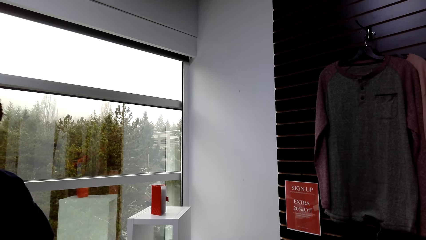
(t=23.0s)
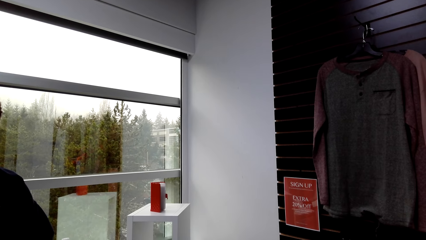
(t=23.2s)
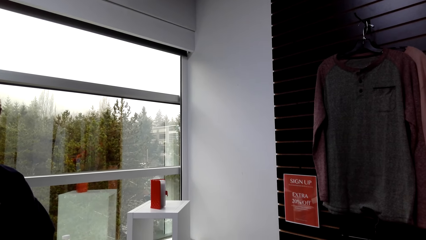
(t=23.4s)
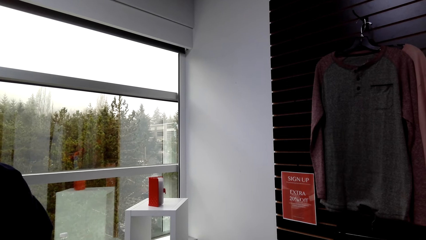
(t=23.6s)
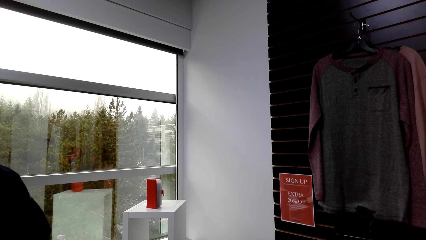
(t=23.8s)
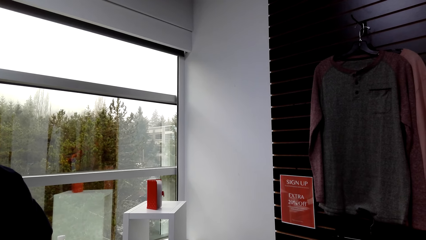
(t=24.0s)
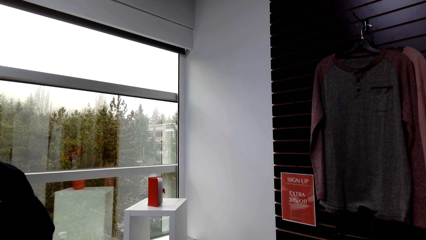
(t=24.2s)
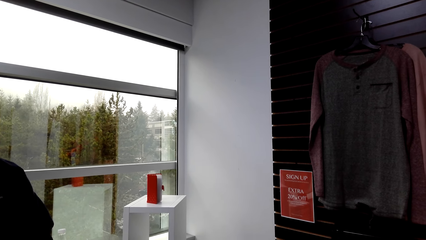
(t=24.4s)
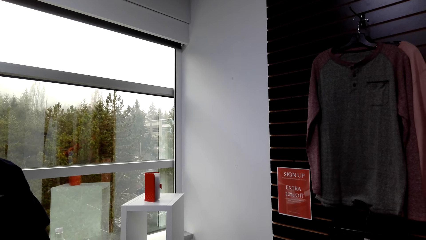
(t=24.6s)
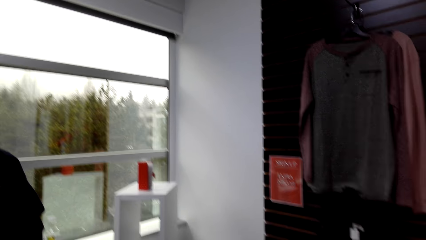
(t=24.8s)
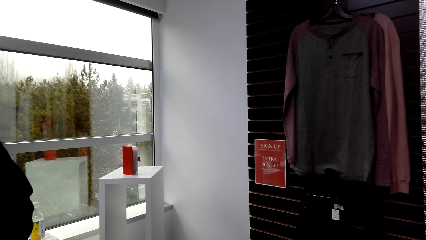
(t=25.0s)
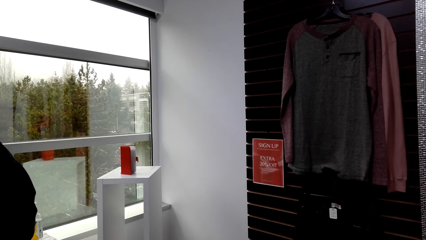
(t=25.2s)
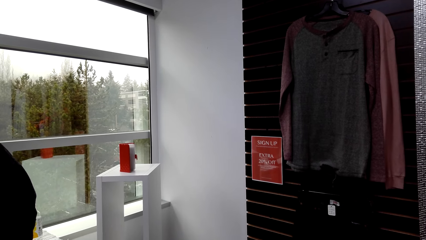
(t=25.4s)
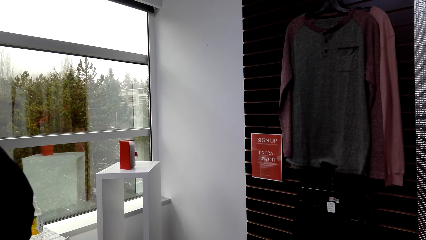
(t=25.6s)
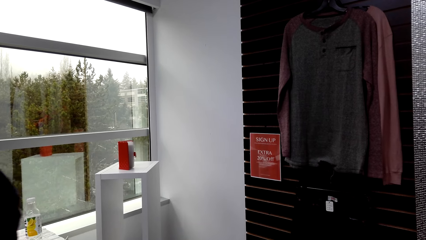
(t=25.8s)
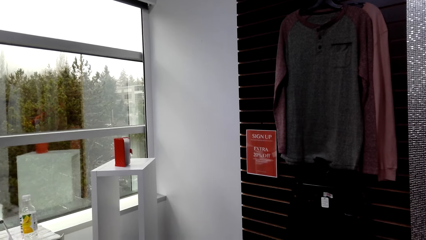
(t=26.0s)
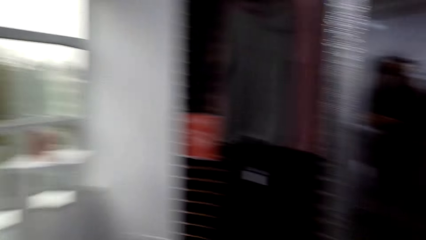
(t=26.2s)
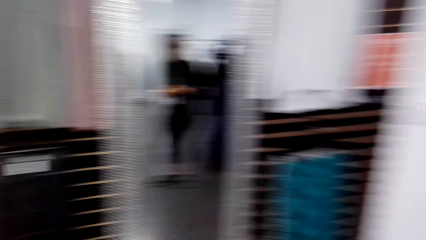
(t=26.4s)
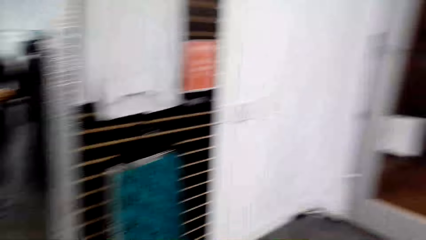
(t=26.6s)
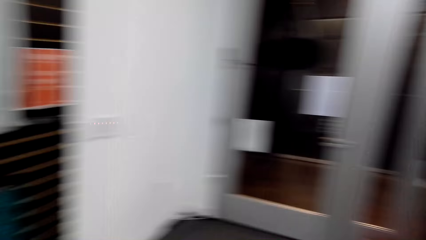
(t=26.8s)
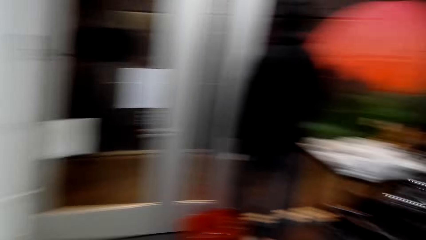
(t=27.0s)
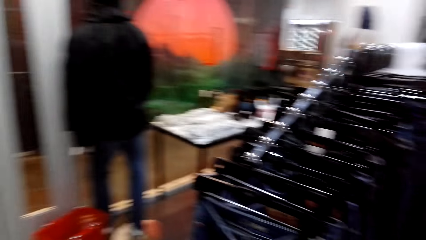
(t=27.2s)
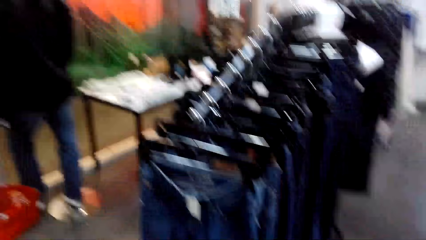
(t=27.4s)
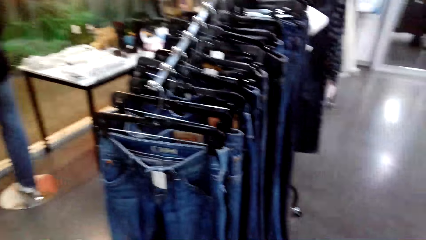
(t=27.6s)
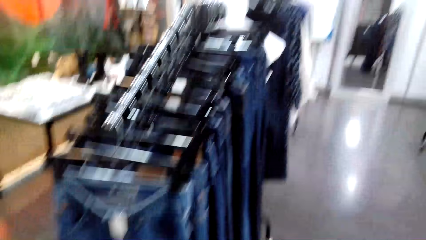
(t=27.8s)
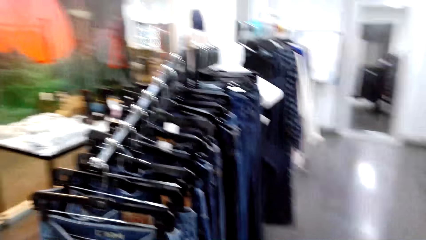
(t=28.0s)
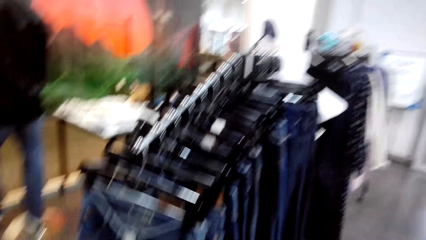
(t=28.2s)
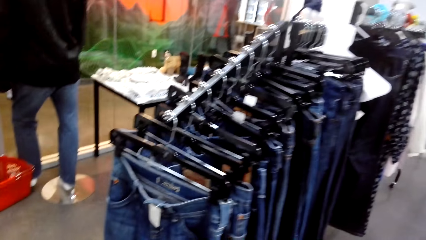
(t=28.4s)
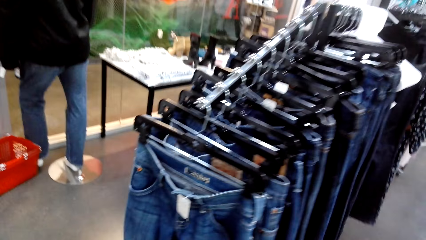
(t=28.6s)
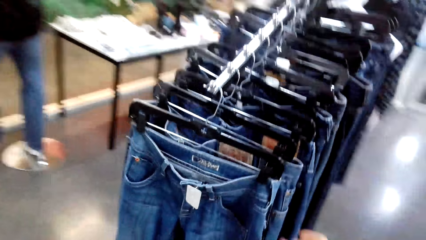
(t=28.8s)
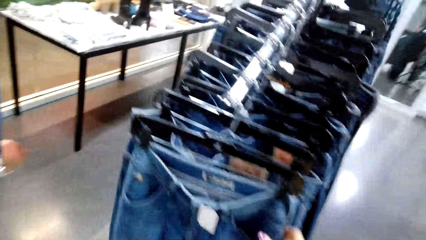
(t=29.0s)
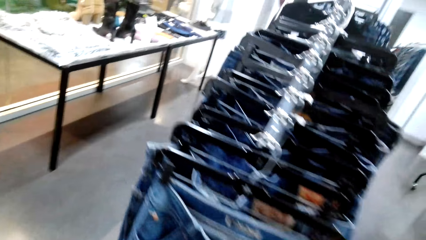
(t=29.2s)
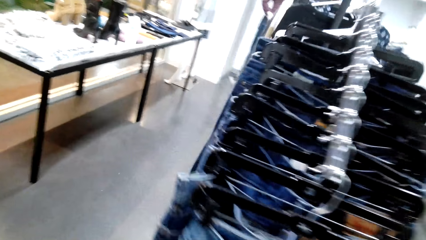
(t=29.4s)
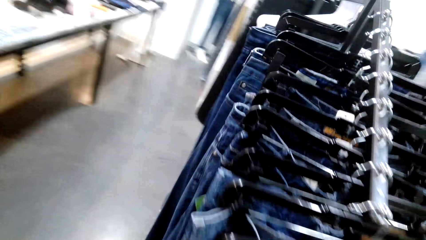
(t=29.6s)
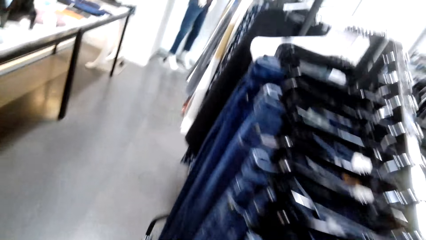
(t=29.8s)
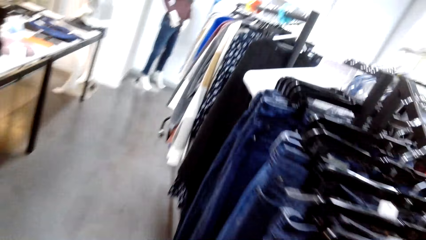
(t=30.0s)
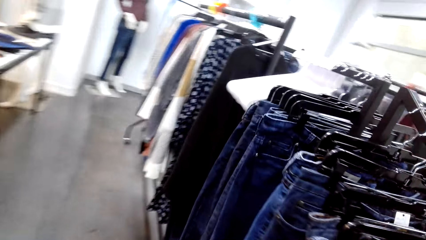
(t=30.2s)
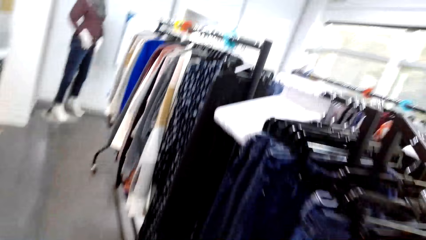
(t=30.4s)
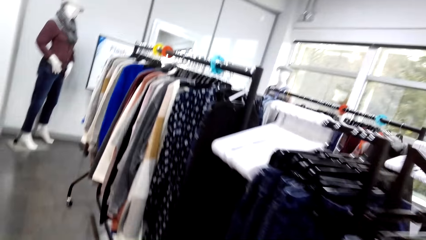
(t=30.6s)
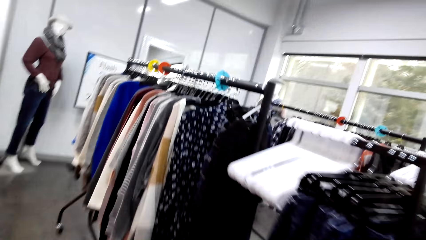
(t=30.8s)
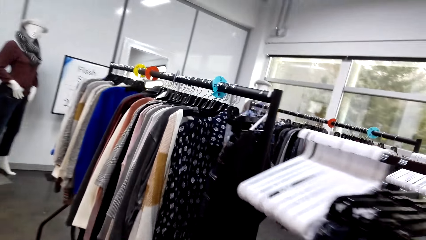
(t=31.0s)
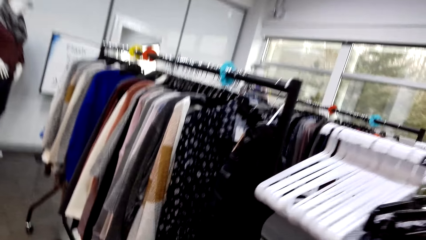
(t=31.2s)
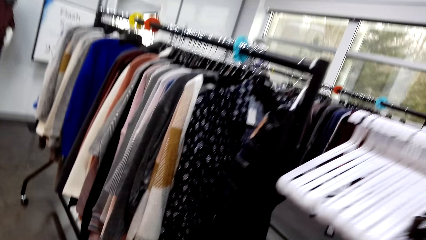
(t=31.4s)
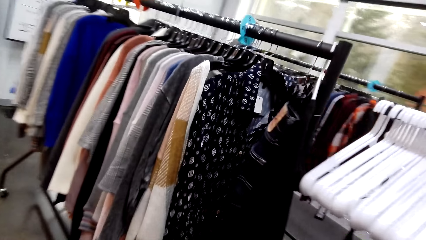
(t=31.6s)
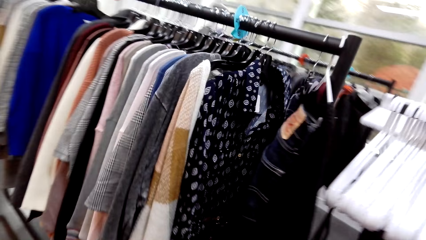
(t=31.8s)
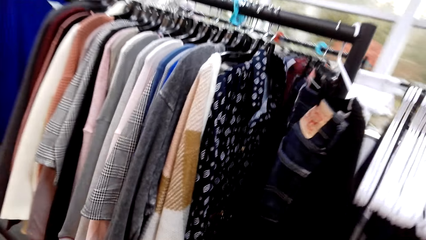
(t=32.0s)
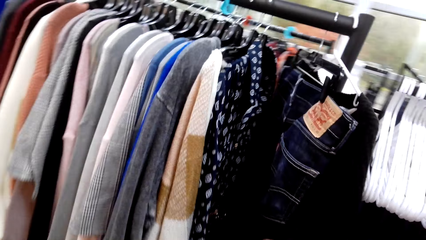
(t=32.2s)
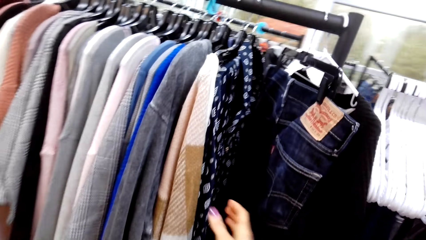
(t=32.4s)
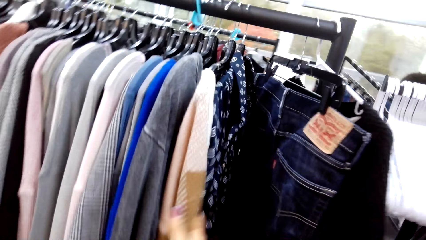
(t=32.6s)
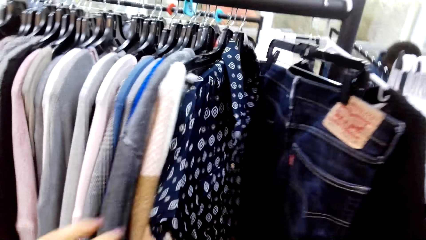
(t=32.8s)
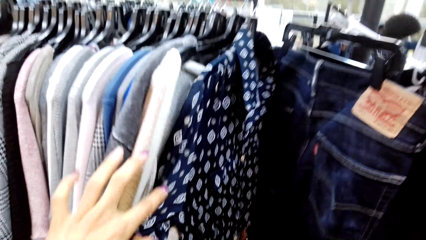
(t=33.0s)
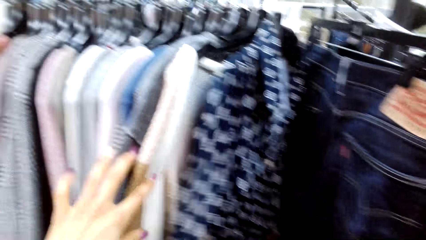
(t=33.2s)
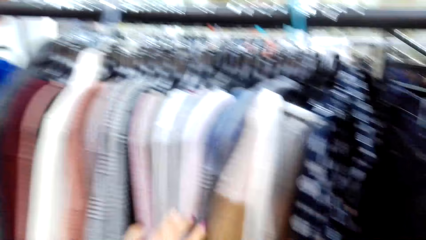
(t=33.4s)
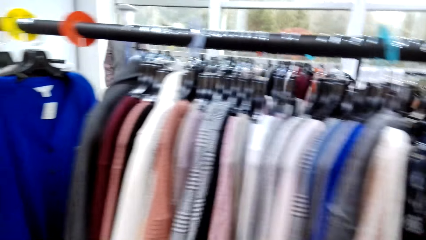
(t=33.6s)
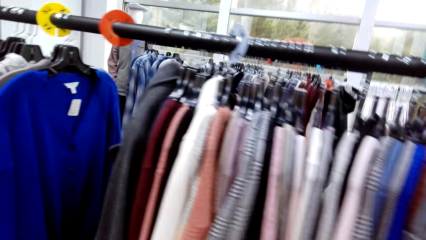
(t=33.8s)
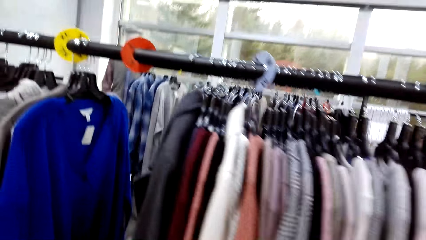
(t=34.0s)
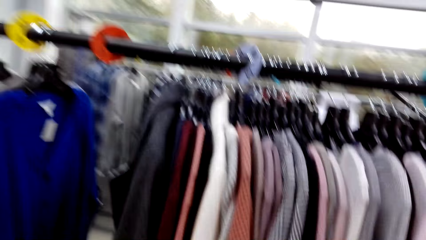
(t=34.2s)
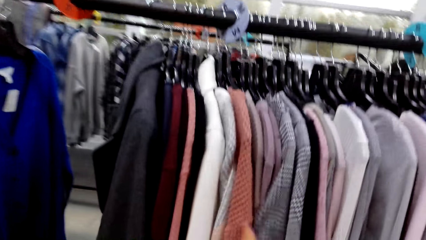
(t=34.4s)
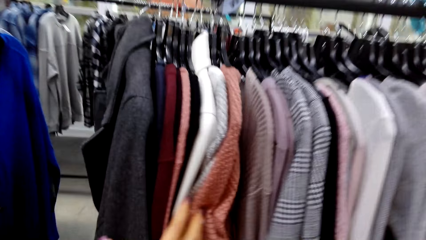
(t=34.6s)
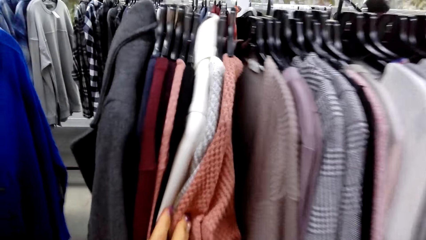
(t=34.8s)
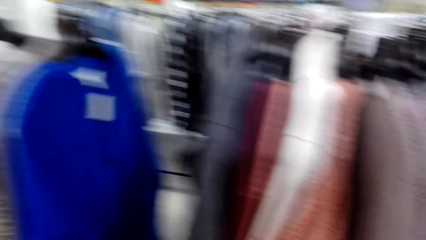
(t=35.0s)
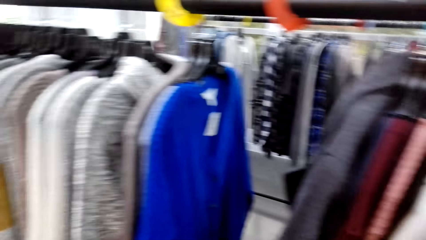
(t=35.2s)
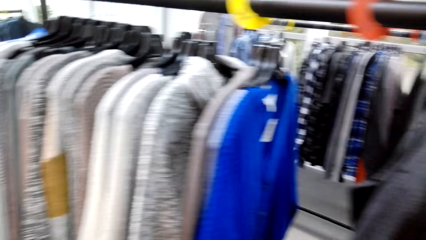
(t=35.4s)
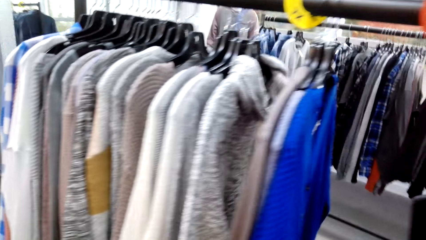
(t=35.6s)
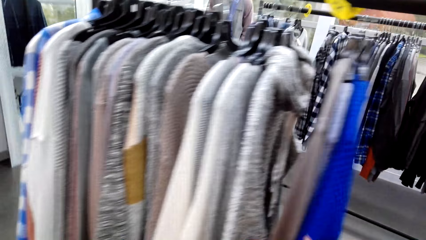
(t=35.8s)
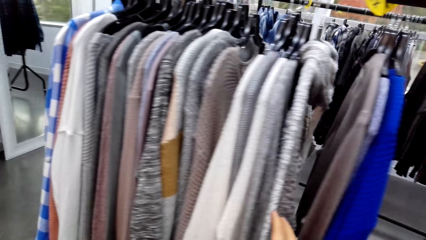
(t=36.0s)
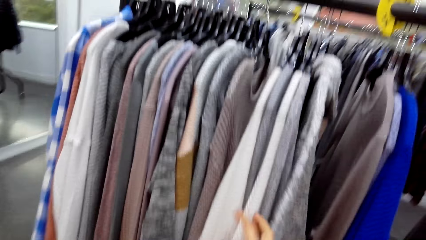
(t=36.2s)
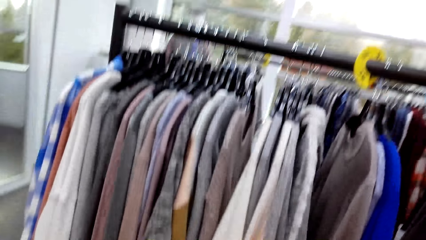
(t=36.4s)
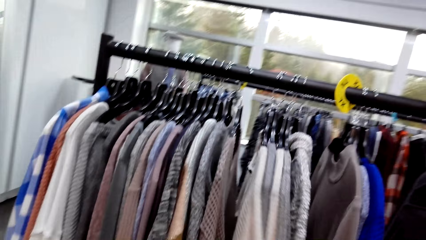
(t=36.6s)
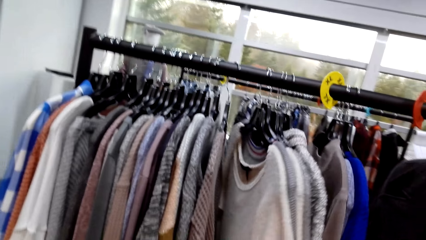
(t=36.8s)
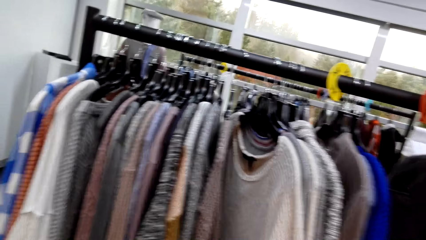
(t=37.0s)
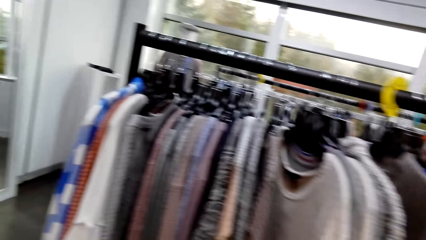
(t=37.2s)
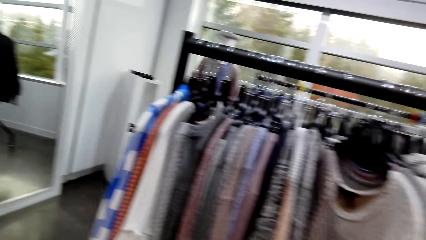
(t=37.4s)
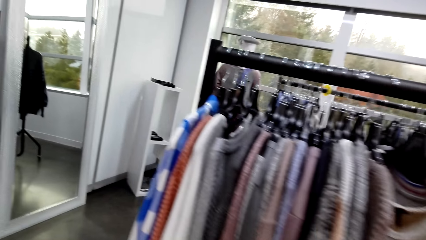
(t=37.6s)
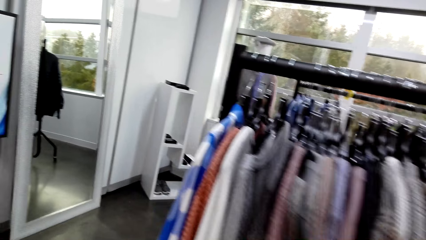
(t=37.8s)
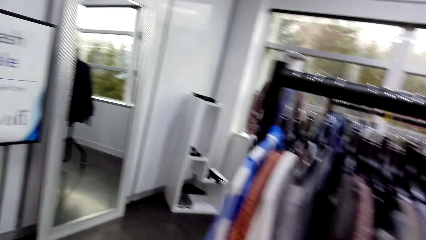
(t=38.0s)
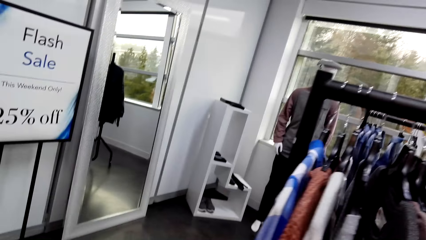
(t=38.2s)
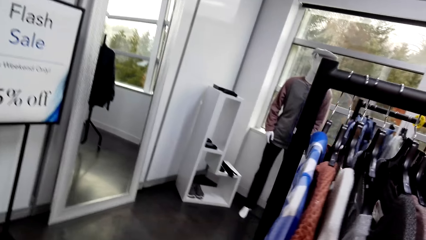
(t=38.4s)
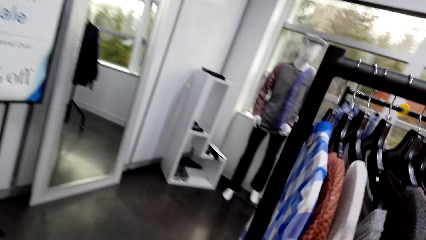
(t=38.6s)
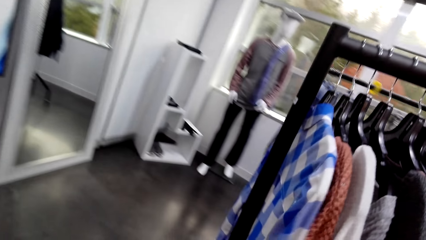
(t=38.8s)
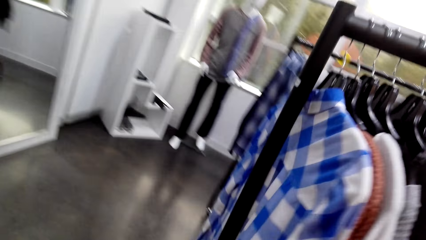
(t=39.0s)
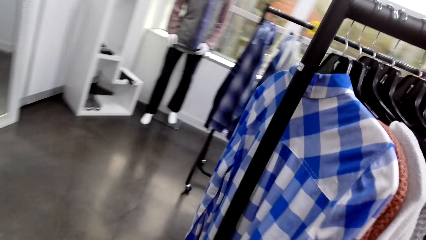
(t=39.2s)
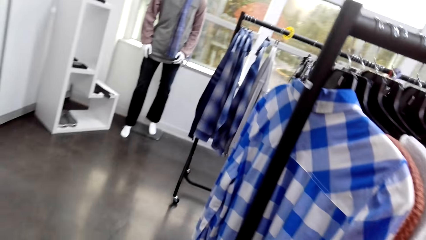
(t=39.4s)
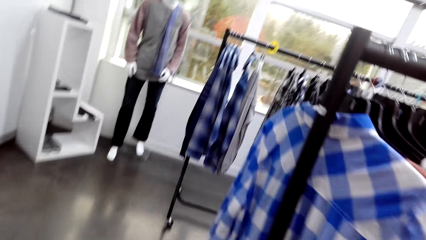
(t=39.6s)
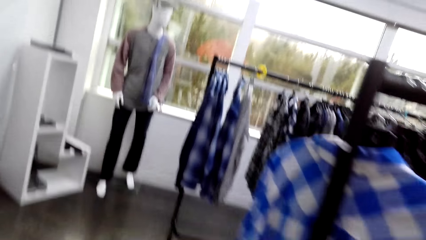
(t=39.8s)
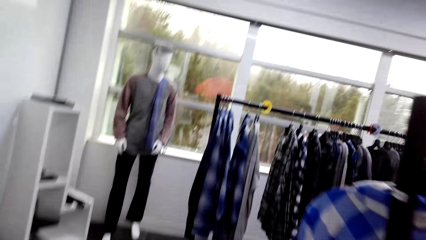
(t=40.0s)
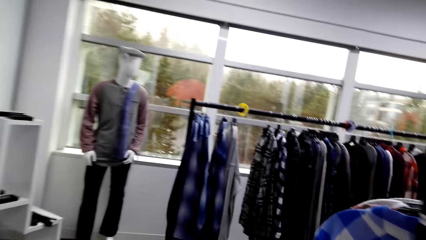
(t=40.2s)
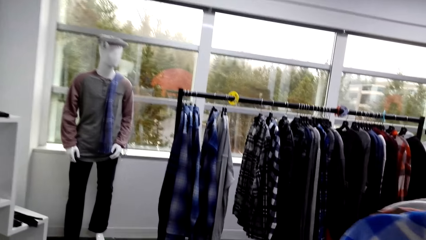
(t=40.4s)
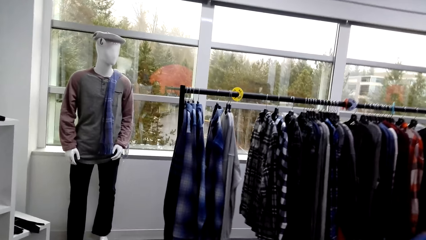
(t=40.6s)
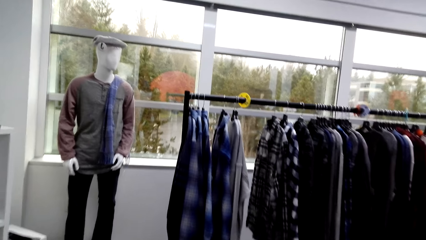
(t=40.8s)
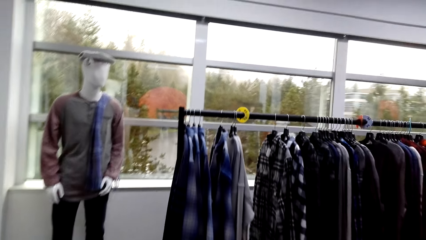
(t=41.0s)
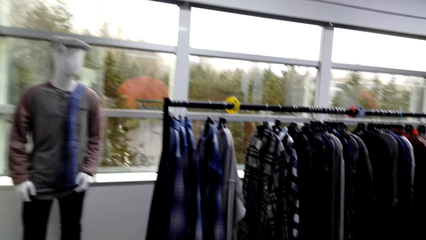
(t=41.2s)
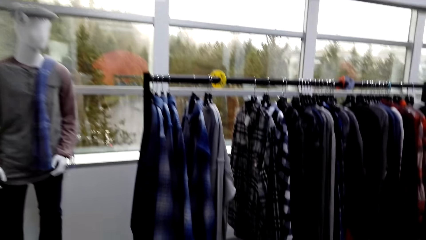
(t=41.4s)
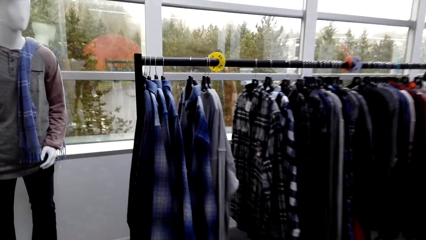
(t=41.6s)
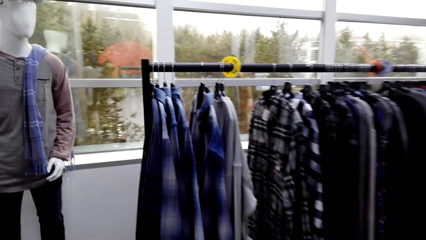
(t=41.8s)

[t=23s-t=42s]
The camera wearer turns around the supermarket. They walk in the supermarket. They peruse the clothes on the clothes rack. They walk in the supermarket again.
